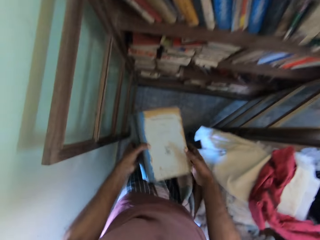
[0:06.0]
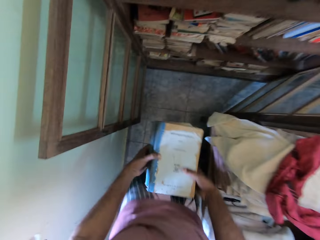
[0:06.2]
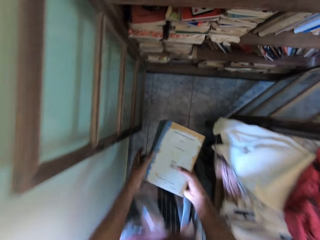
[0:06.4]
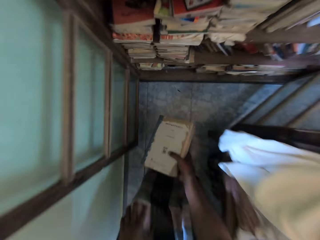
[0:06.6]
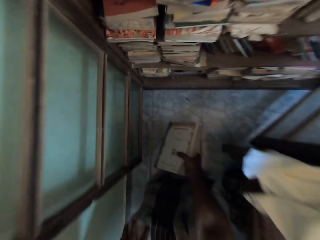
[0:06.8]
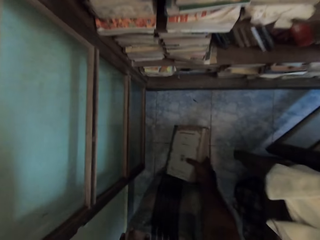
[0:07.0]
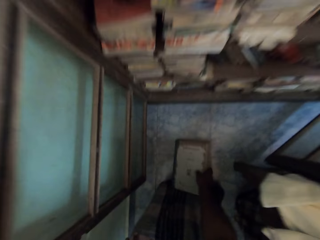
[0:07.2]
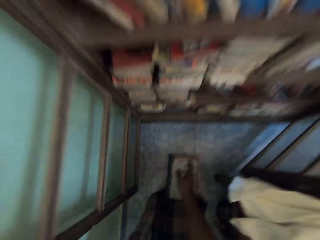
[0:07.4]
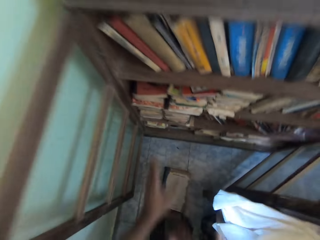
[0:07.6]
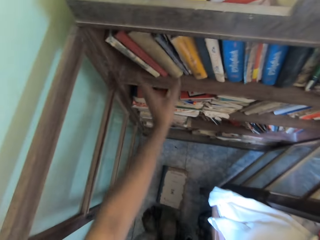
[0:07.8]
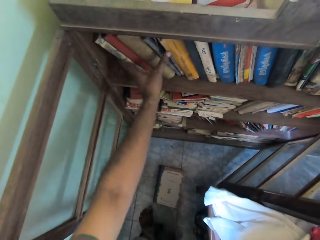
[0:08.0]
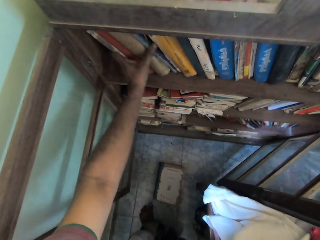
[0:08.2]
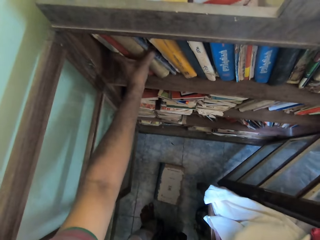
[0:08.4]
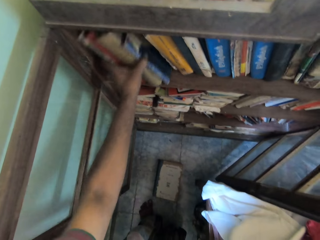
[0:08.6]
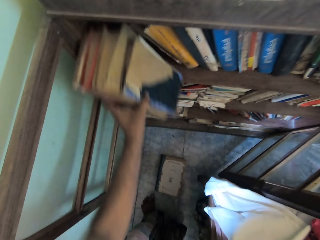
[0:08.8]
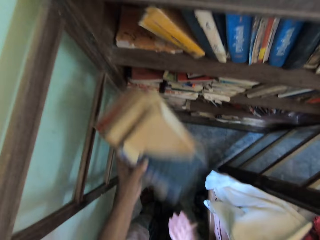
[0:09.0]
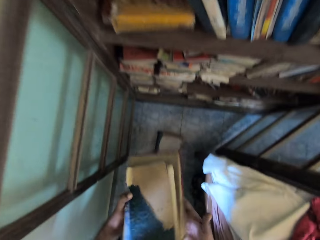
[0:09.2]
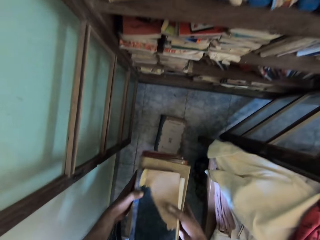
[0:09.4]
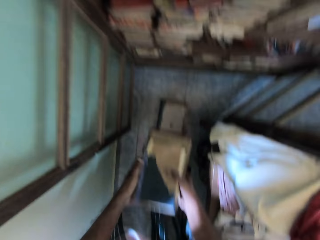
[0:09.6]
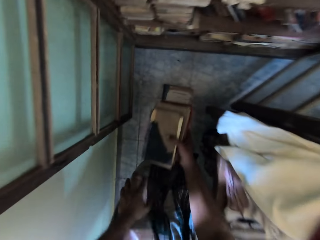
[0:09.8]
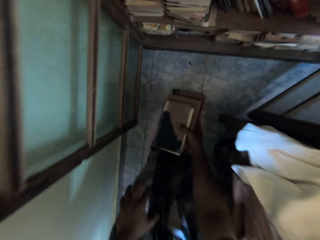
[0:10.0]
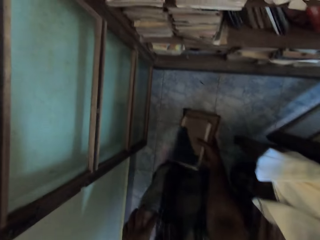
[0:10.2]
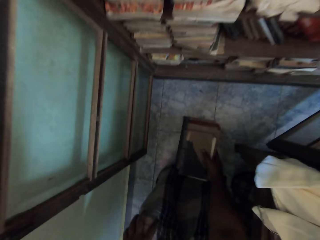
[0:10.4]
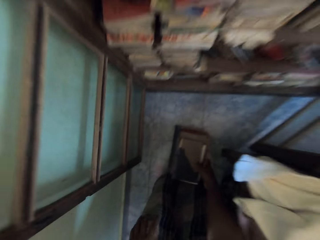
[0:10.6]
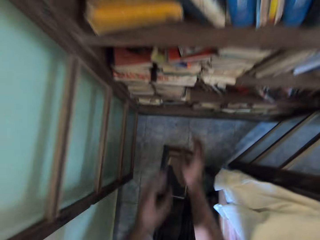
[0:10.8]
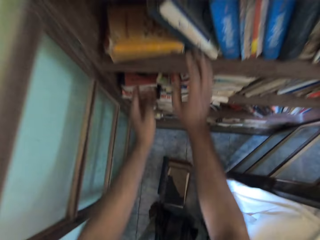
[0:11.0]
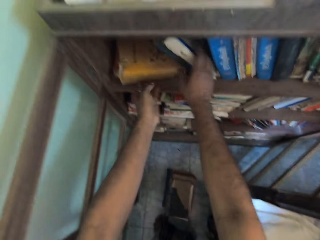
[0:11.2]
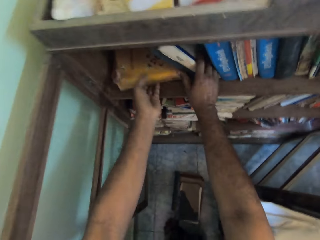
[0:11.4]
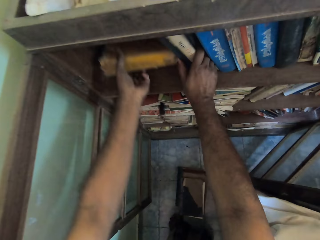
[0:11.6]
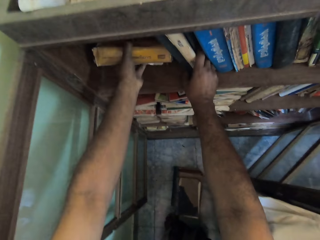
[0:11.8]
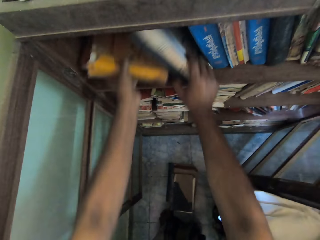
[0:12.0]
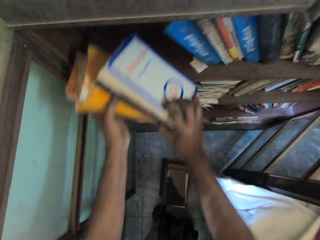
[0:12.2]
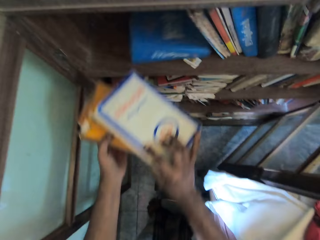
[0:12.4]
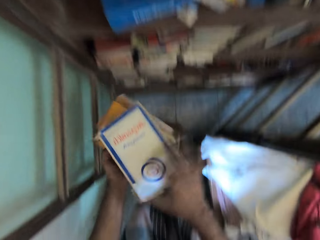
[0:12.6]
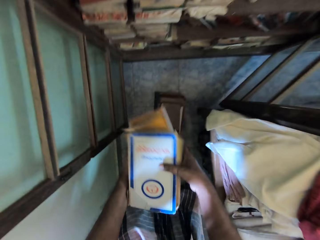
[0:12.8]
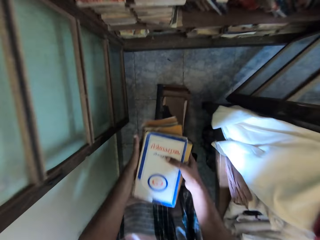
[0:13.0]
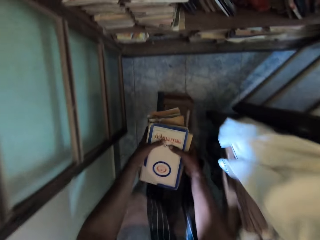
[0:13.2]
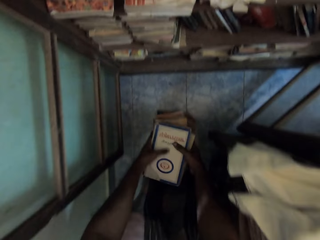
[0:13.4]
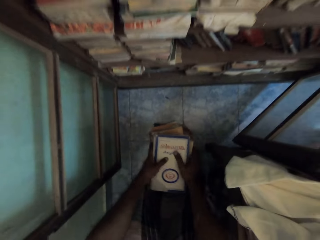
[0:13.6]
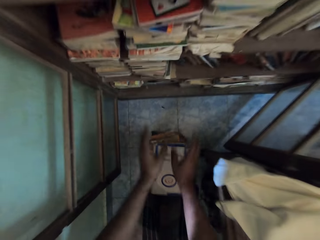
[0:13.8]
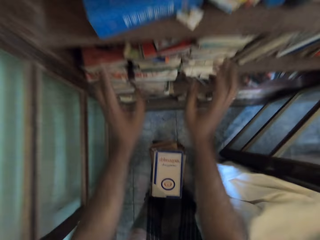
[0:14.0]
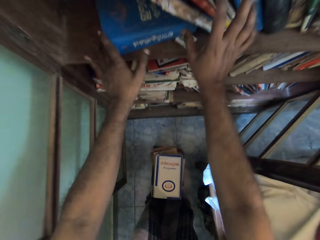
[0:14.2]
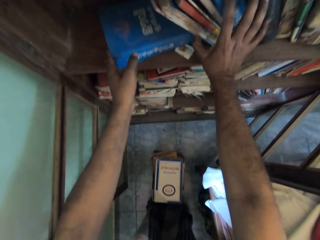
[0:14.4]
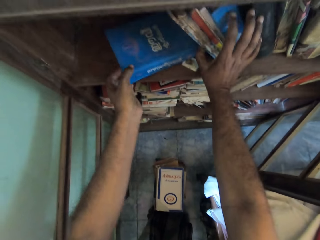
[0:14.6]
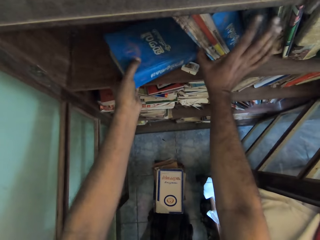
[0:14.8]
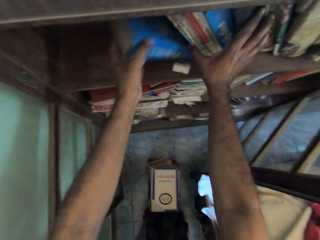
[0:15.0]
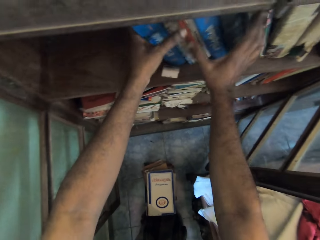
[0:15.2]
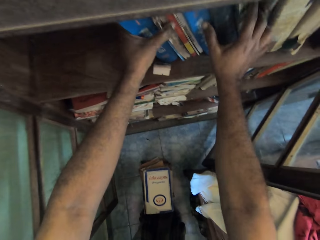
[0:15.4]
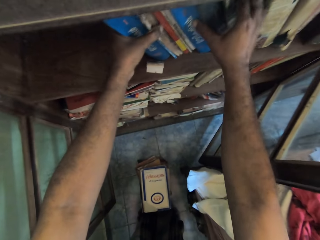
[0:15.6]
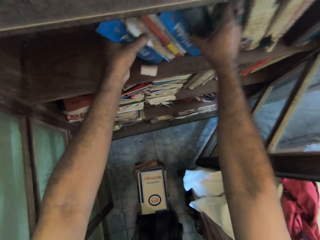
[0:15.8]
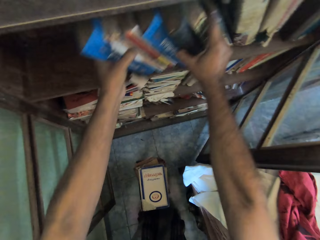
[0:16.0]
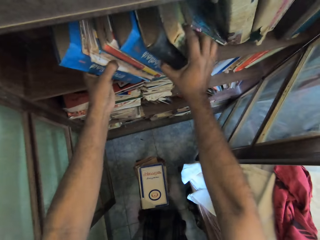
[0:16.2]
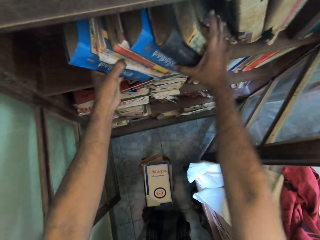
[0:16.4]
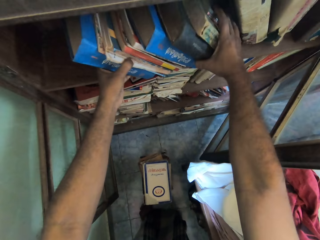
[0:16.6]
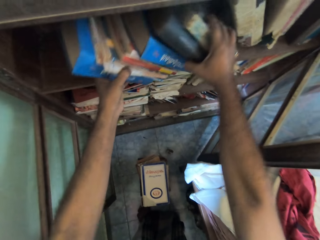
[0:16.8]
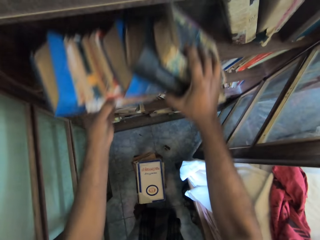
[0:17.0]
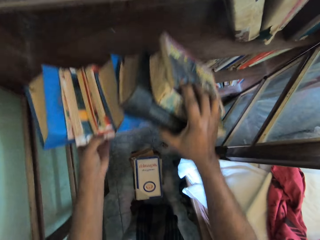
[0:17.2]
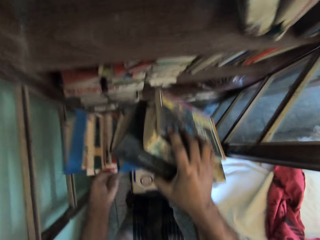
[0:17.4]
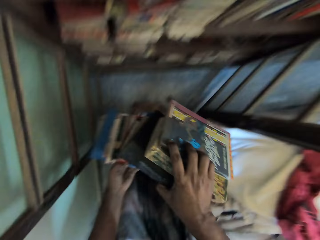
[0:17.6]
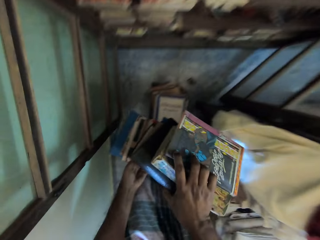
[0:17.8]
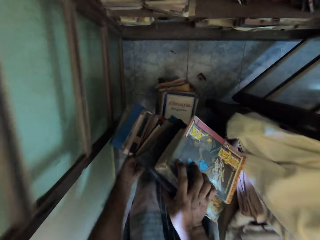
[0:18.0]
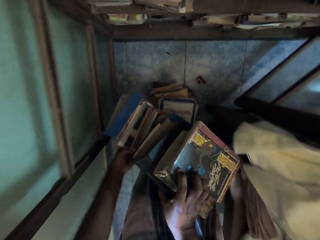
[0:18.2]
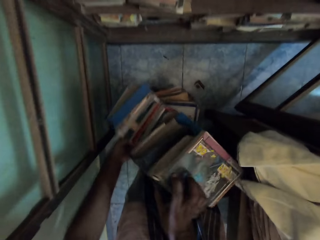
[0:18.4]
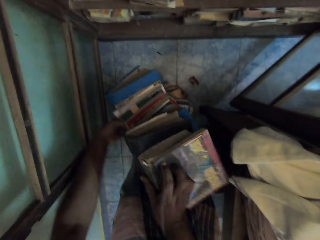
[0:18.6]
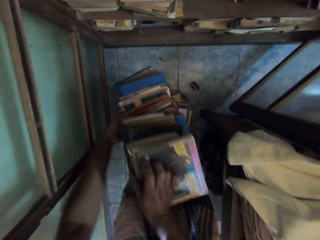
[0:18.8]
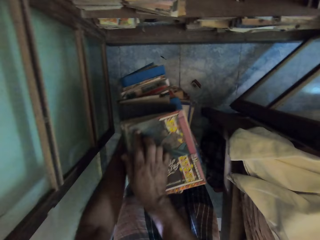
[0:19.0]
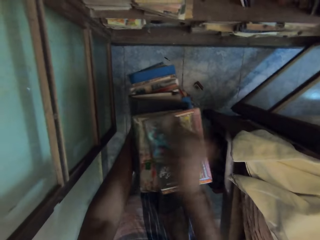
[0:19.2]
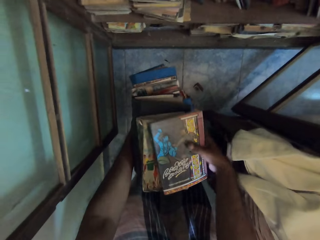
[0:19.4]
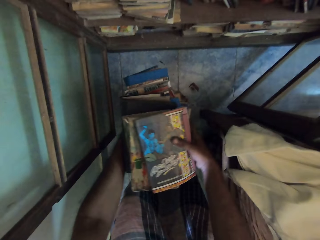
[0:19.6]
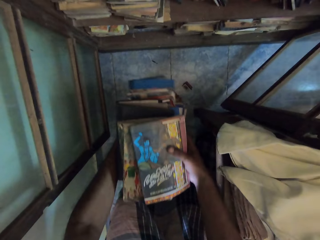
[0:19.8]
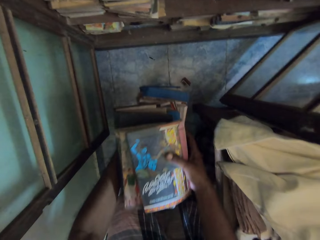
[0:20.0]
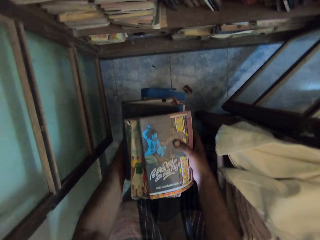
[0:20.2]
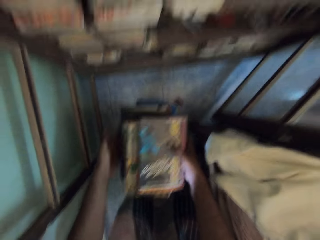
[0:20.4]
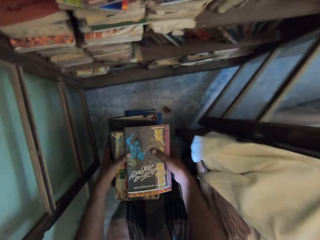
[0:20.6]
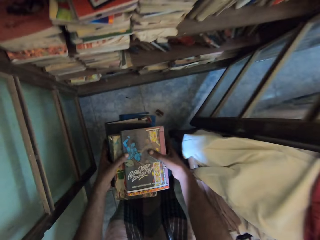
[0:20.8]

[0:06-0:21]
The camera wearer passes the pair of books to his right hand from his left hand. He drops the pair of books on the floor with his right hand. He picks some books from the shelf with his left hand. He holds the books with both hands. He drops the books on the pair of books on the floor with his right hand. He picks a book from the shelf with his right hand and picks a book from the shelf with his left hand. He places the book in his right hand on the book in his left hand. He holds the books with both hands. He drops the pair of books on the books on the floor with both hands. He picks a book from the shelf with his left hand. He holds some books on the shelf with his right hand. He packs the books from the shelf with both hands. He drops the books on the pile of books on the floor with both hands. He arranges the books on the pile of books on the floor with both hands.

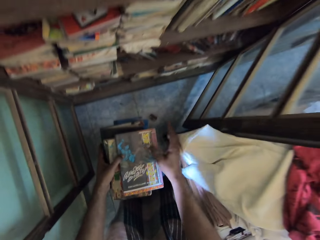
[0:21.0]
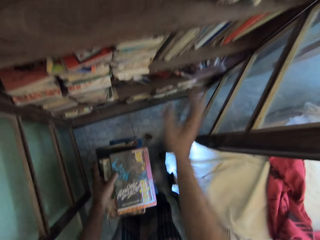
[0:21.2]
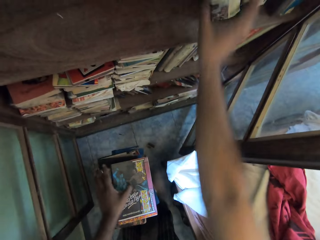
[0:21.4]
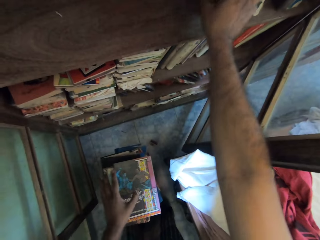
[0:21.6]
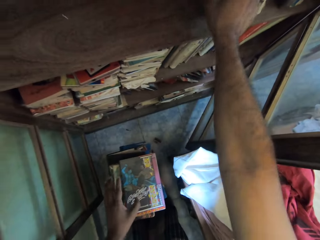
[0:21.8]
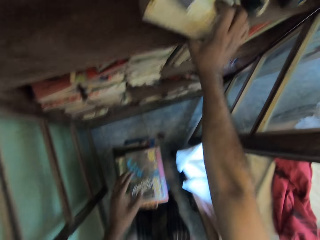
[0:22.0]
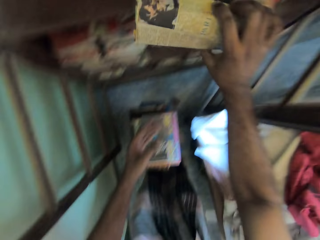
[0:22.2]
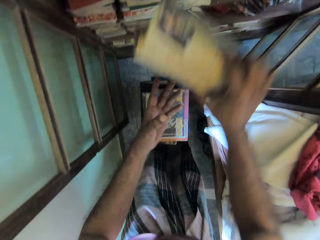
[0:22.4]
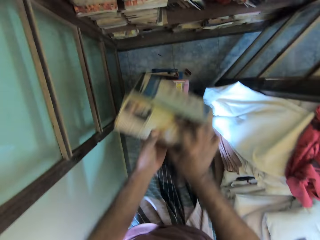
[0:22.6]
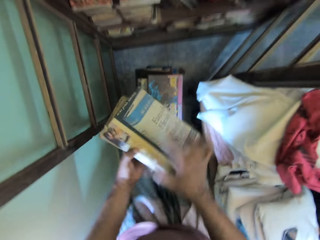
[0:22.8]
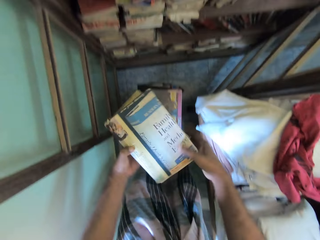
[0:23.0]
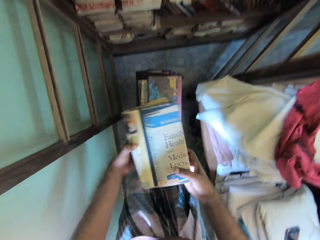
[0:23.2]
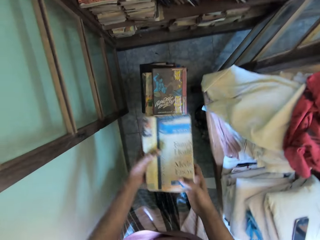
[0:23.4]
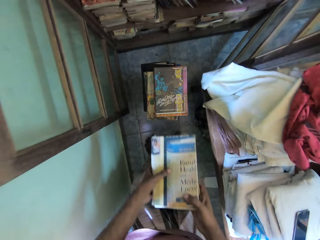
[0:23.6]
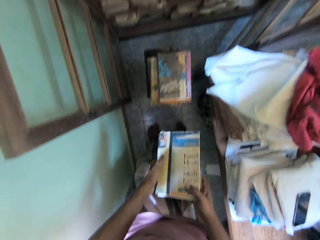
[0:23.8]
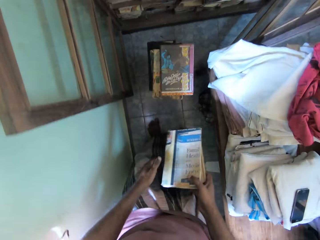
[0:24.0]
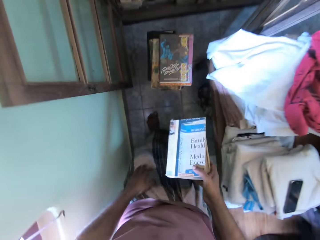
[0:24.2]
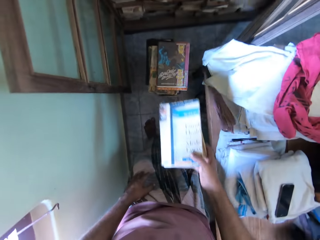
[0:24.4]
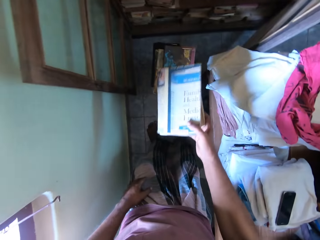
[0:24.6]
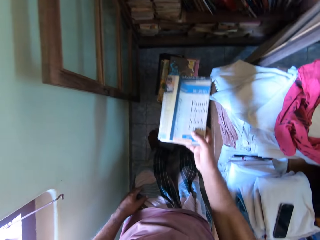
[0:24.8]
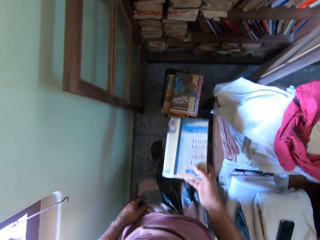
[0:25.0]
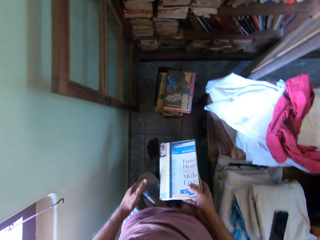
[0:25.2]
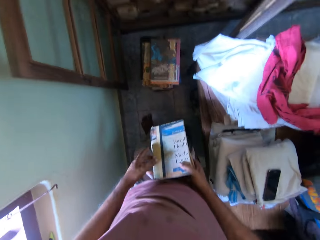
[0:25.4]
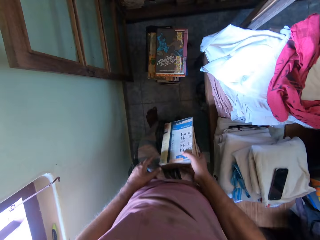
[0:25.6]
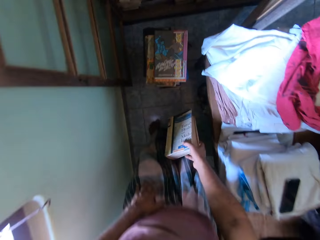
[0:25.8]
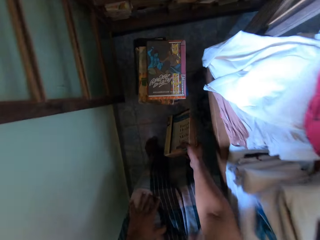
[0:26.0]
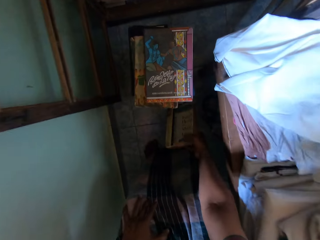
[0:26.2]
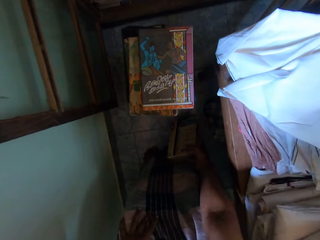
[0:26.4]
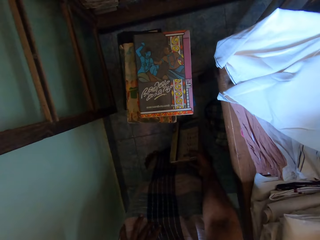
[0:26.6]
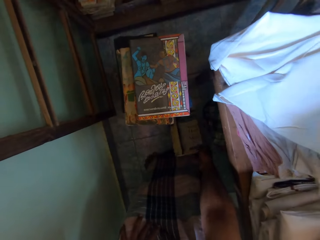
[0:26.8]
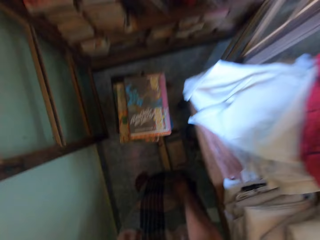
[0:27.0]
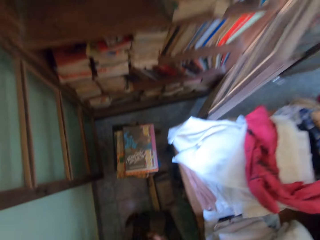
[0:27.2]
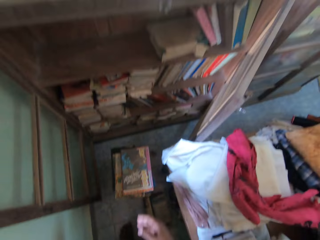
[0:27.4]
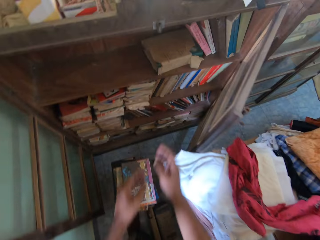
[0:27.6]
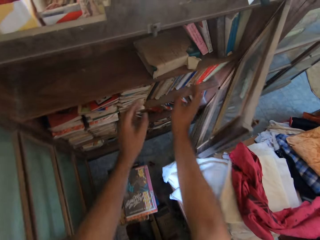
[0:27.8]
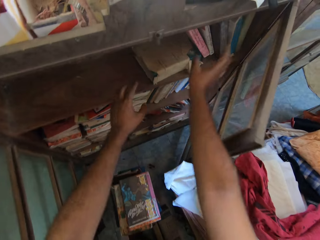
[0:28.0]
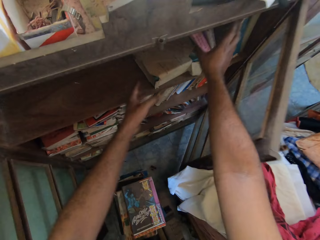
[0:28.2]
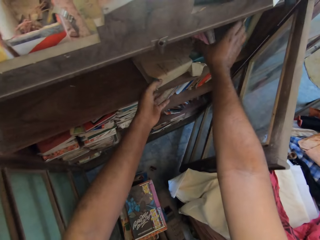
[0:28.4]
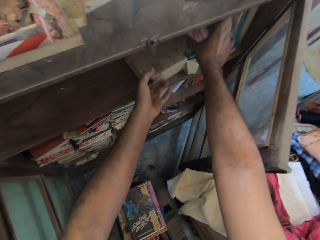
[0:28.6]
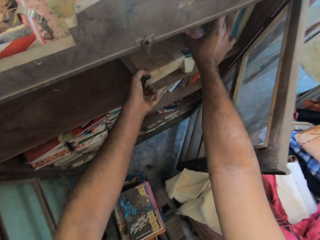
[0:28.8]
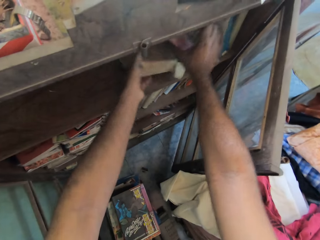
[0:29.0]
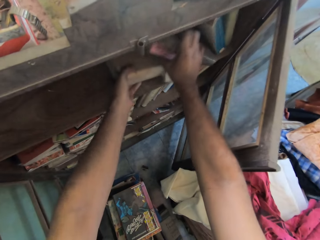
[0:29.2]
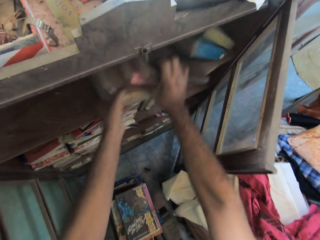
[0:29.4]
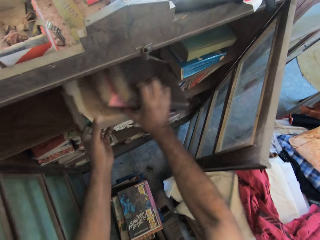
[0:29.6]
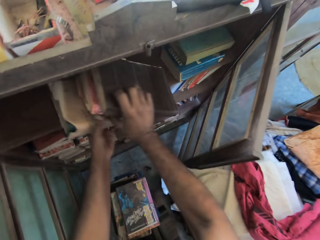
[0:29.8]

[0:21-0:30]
The camera wearer picks a couple of books from the shelf with his right hand. He holds the books with both hands. He holds the books with his left hand. He holds the books with both hands. He holds the books with his right hand. He drops the books on the floor with his right hand. He picks a couple of books from the shelf with his right hand. He picks a book from the shelf with his left hand.
